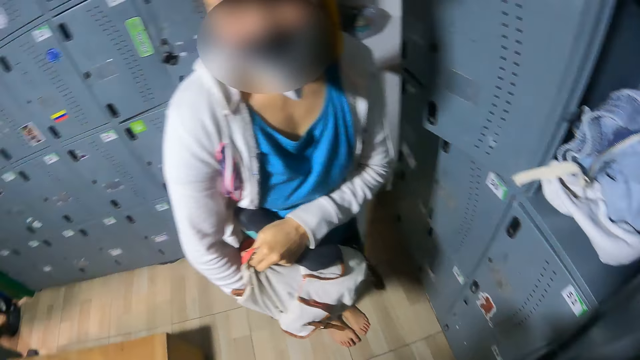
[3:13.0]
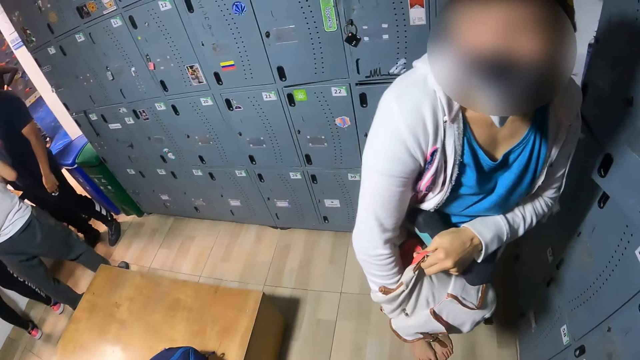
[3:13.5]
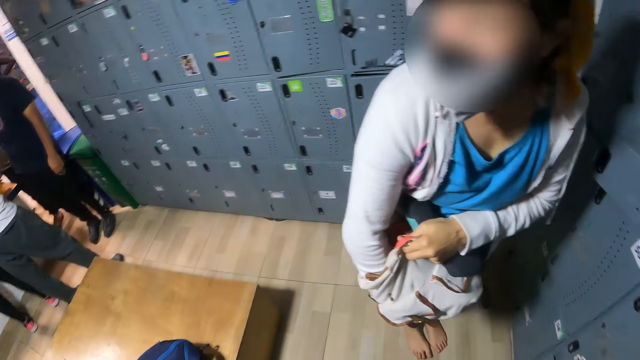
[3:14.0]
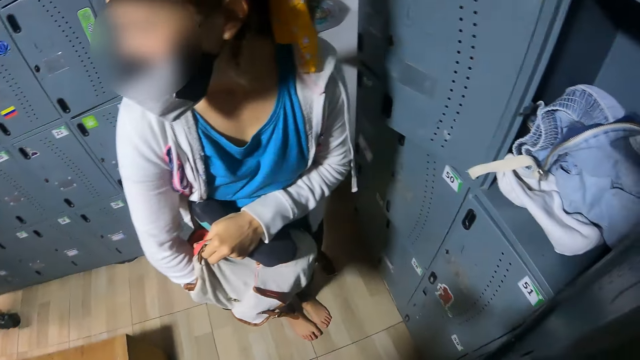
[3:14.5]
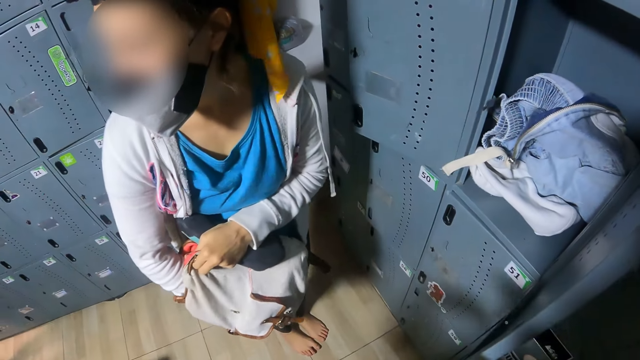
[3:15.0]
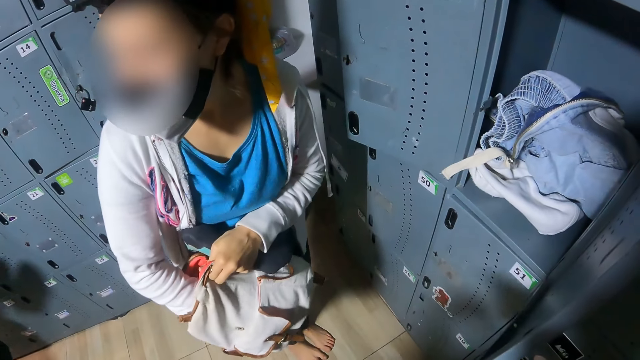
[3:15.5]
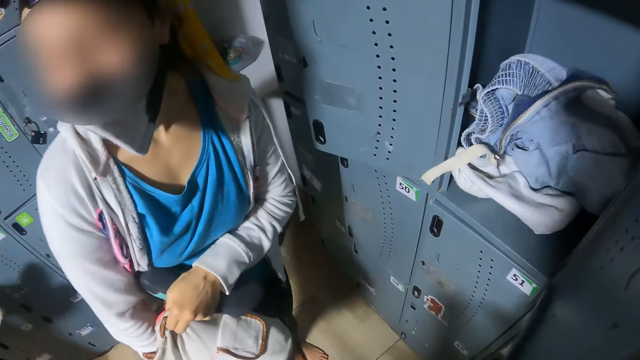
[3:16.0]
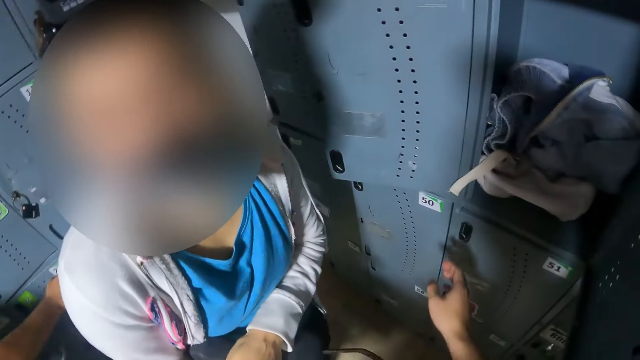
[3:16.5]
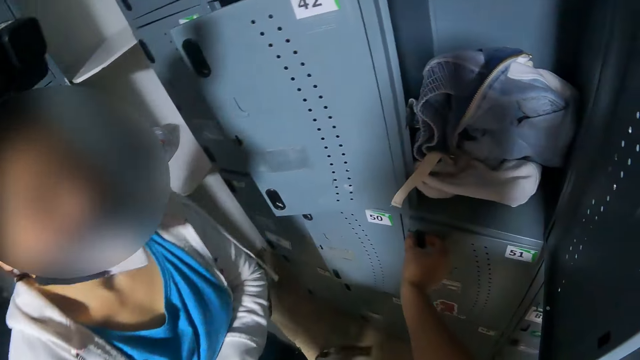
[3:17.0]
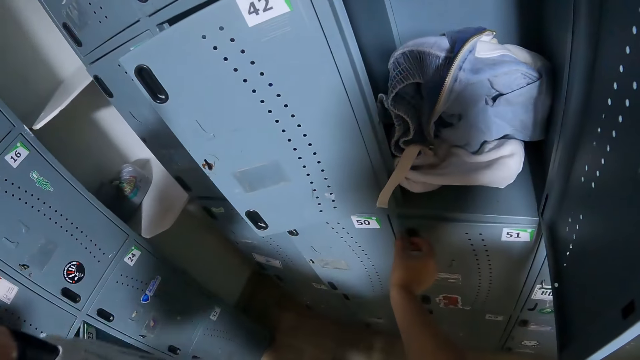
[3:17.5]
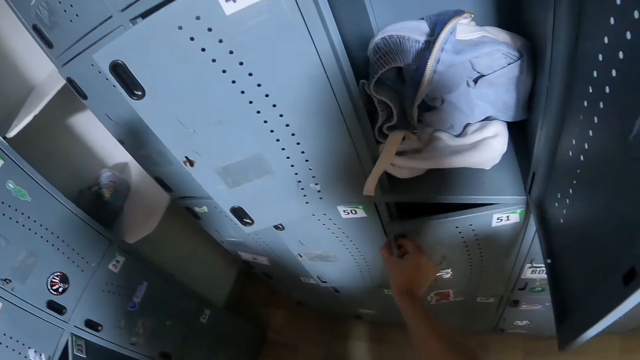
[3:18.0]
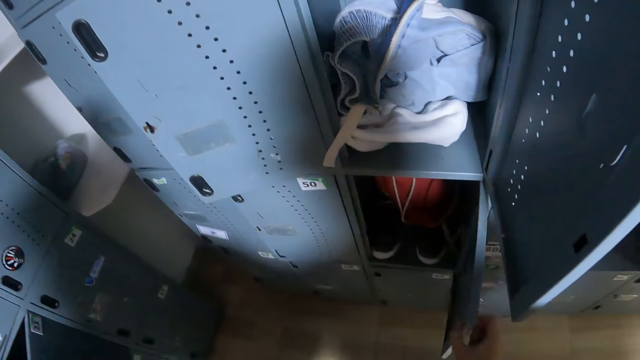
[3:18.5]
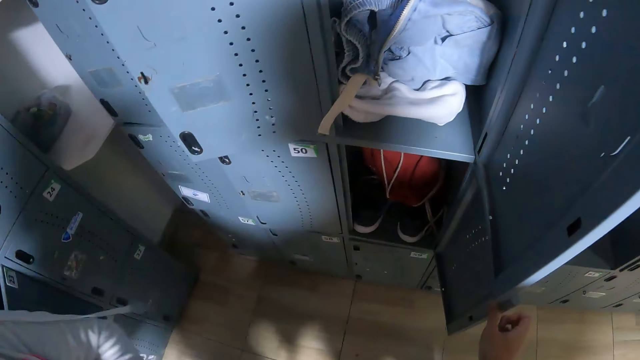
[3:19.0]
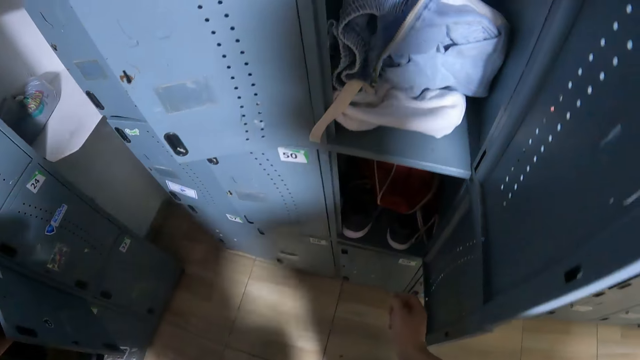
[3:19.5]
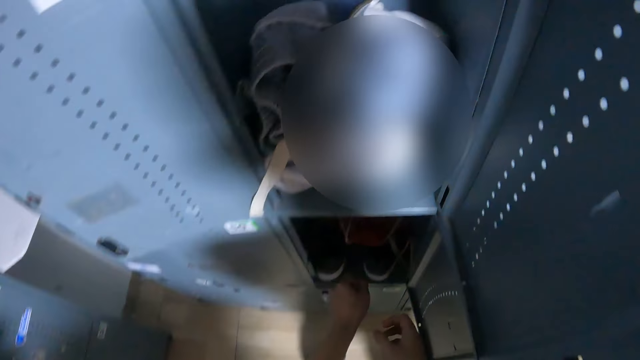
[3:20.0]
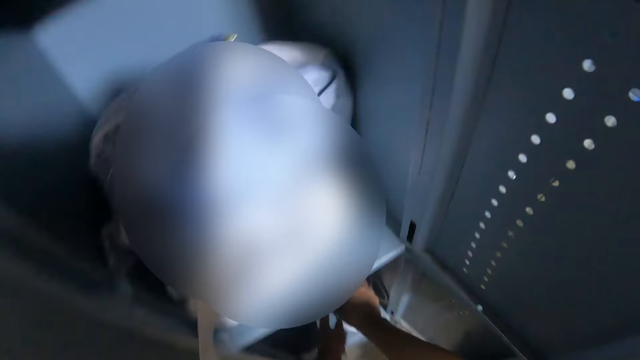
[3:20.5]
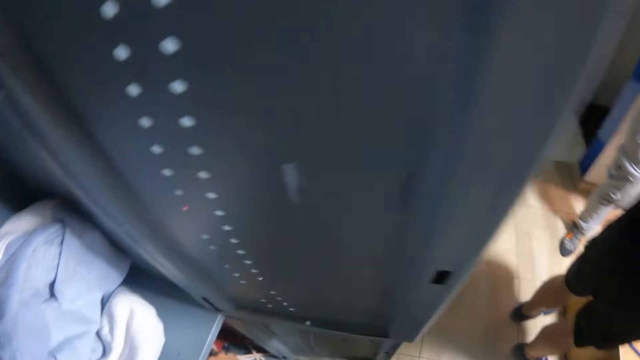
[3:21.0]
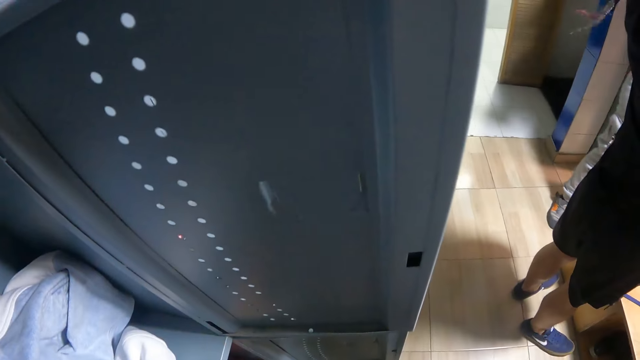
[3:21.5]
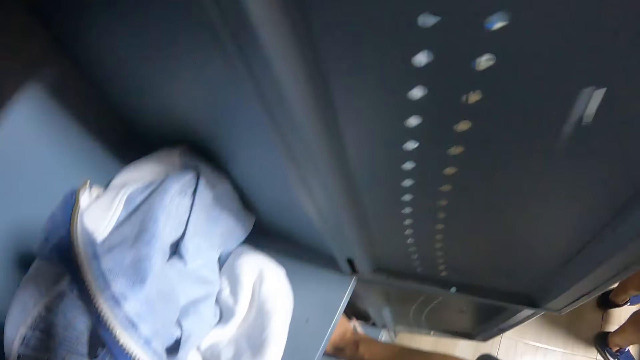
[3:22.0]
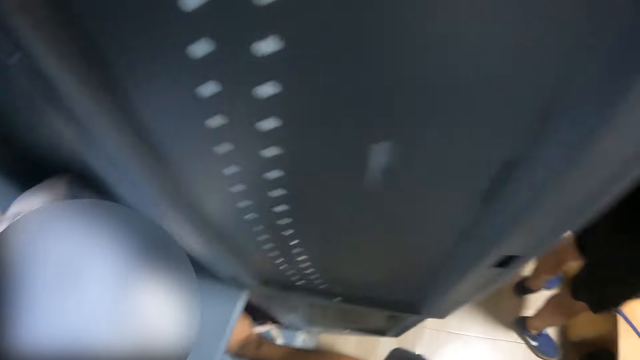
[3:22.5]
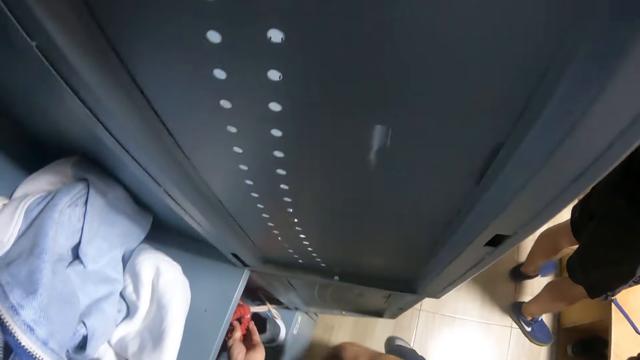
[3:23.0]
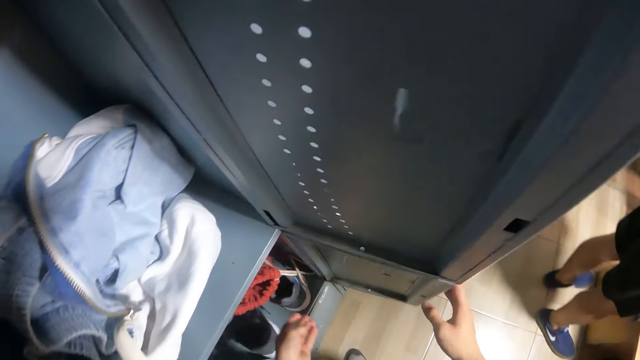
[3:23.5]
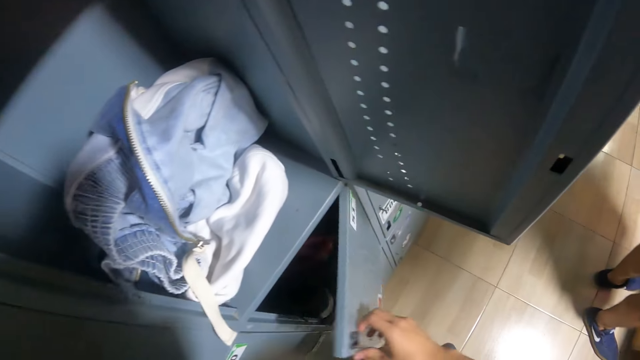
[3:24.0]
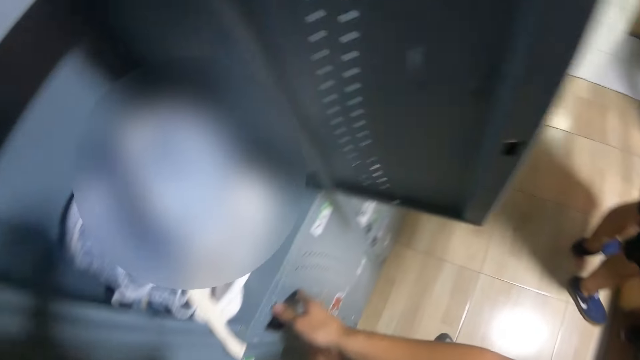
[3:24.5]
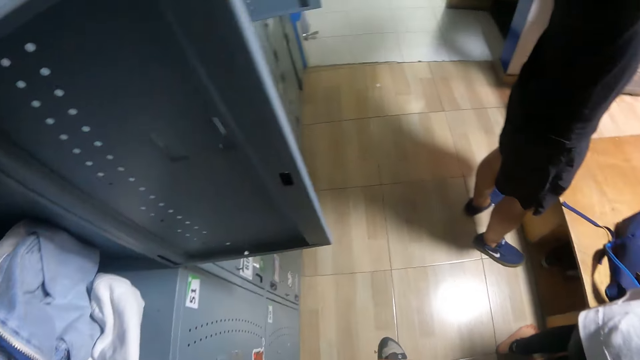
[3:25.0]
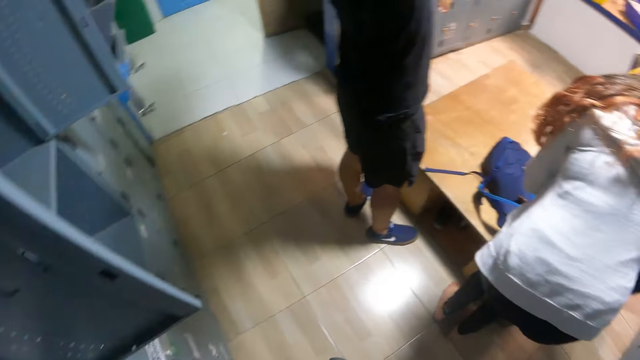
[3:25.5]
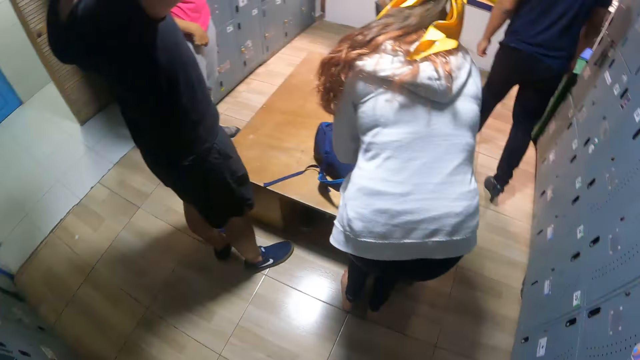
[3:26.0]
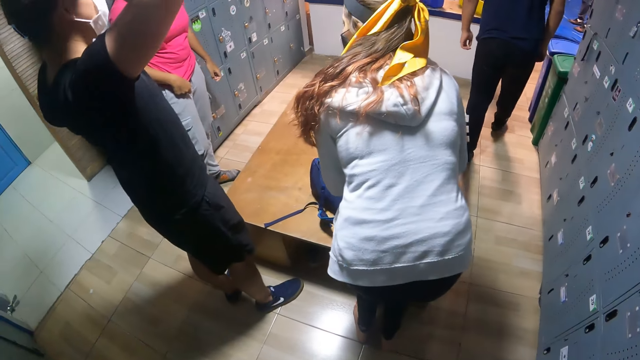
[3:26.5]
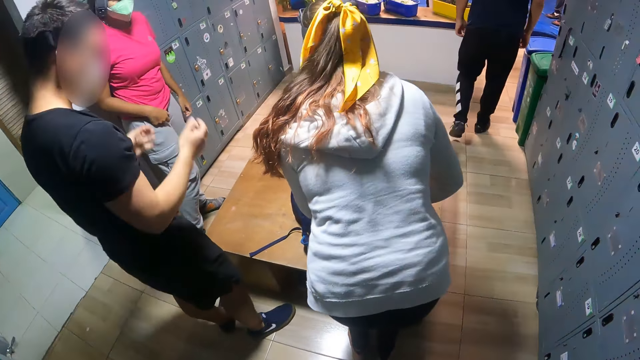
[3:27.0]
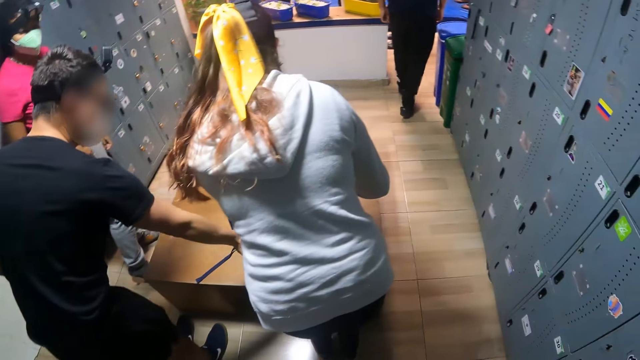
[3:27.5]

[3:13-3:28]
The camera wearer turns to the side. A person puts a hand in a bag. The camera wearer holds a locker. She opens the locker with her right hand. She bends down. She adjusts a bag in the locker with both hands. She turns to the side. She closes the locker with her right hand. She turns to the side.

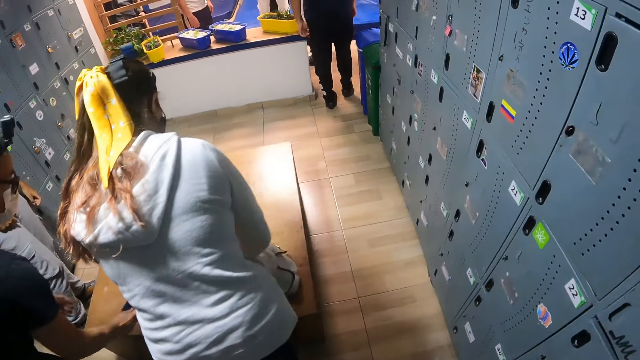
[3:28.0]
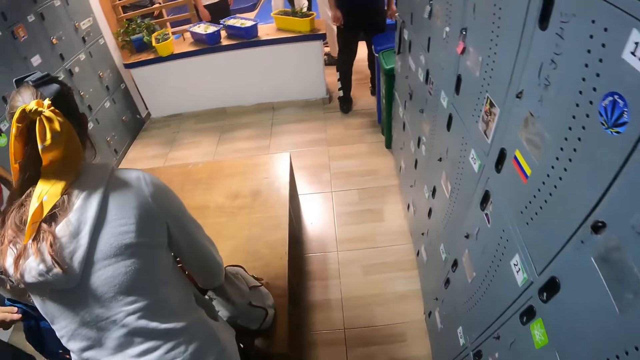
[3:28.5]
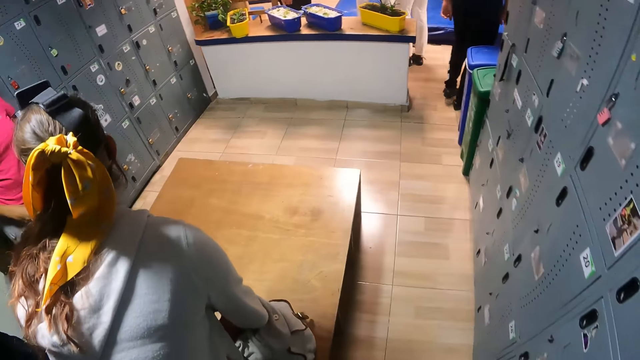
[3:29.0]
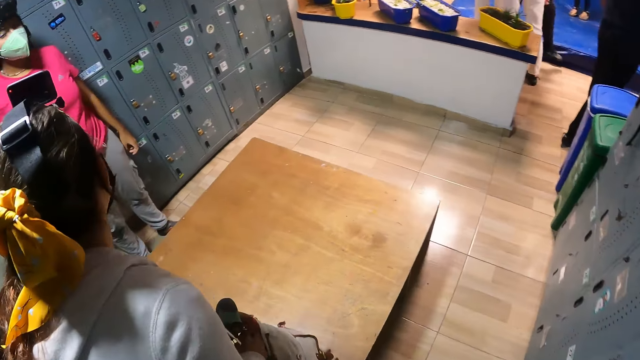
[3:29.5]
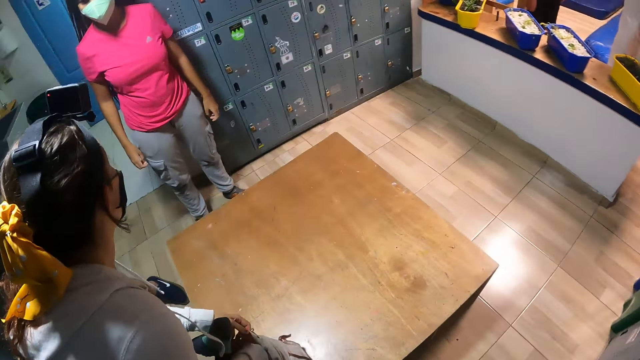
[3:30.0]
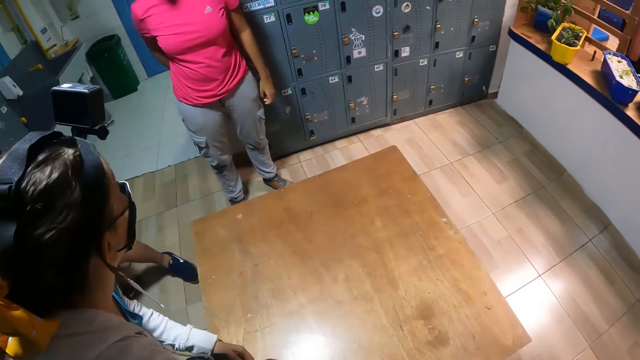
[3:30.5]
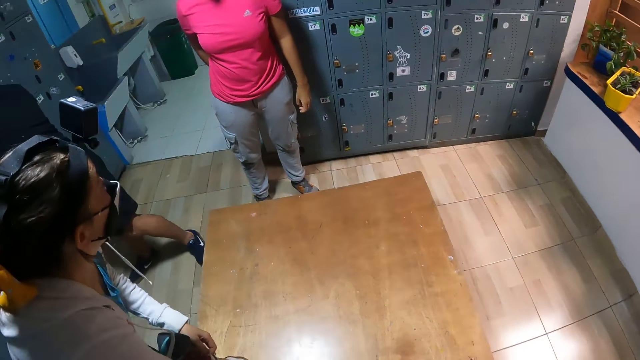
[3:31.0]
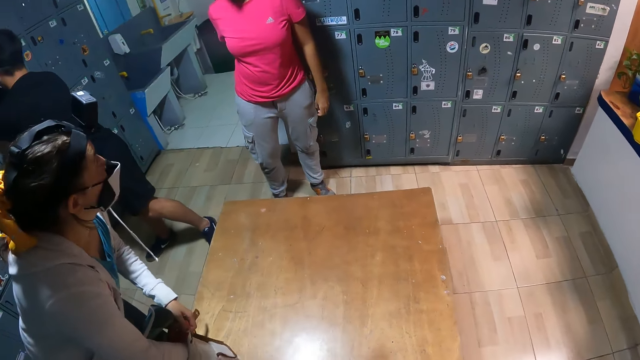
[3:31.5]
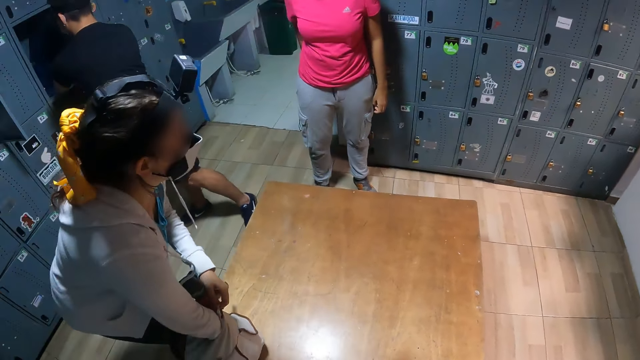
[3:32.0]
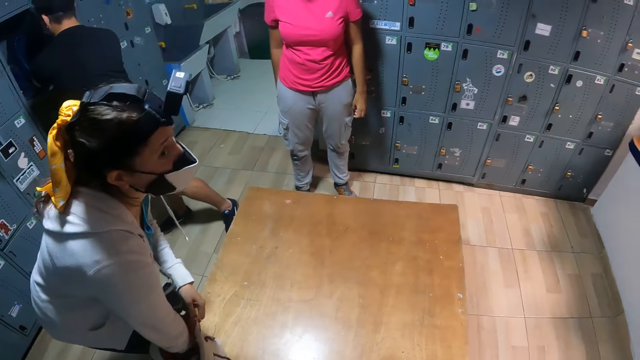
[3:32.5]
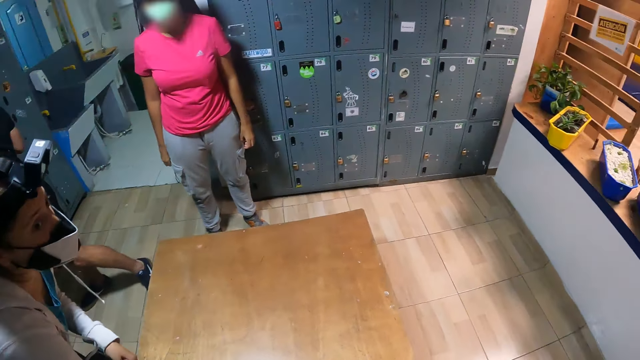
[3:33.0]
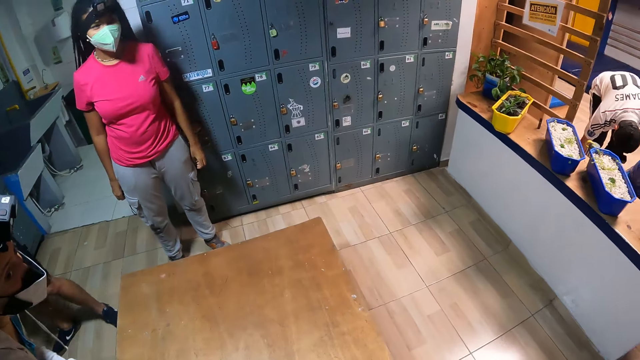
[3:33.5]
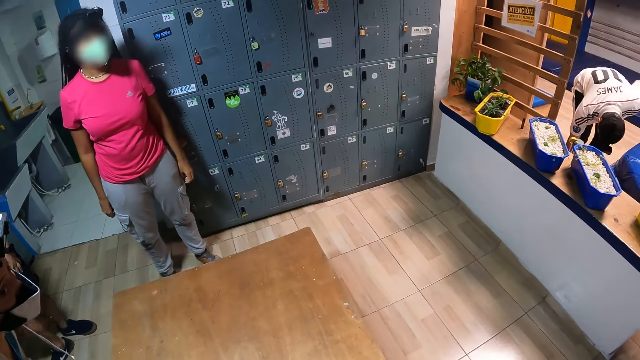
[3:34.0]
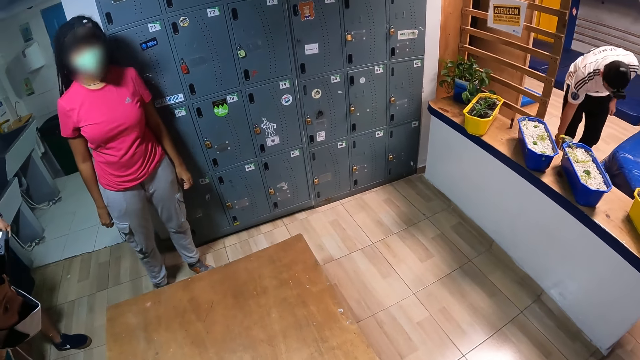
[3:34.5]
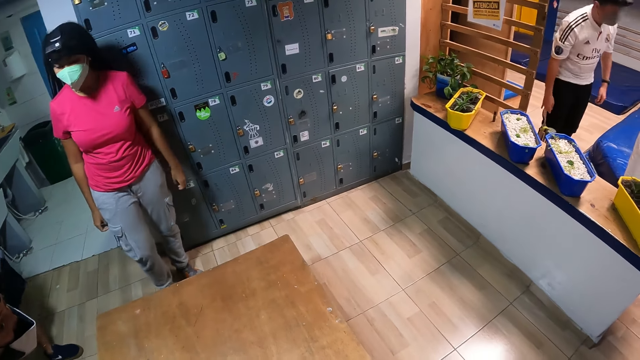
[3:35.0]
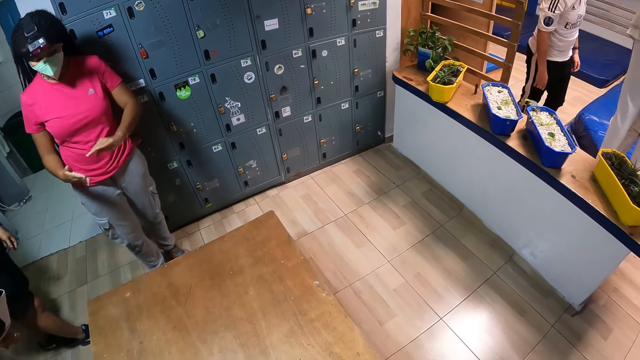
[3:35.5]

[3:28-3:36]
The camera wearer walks around. They turn to the side.
